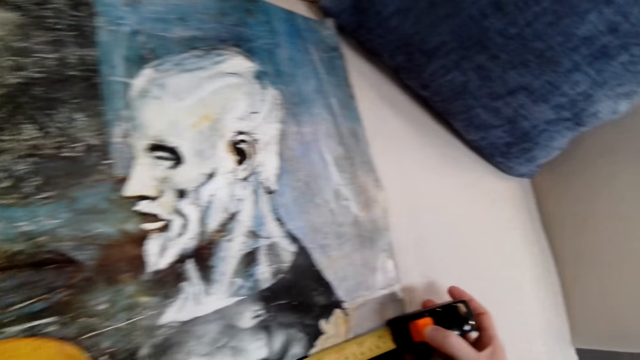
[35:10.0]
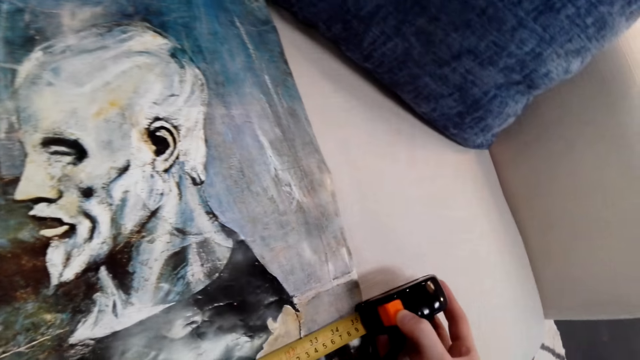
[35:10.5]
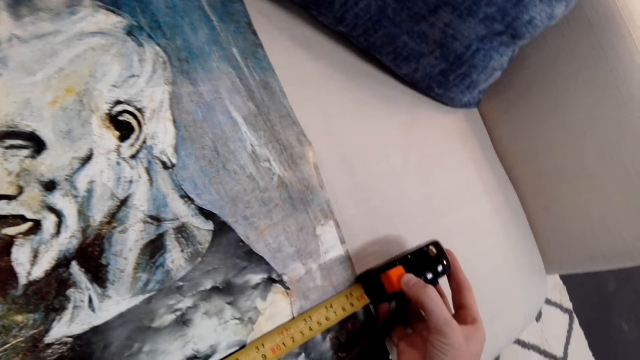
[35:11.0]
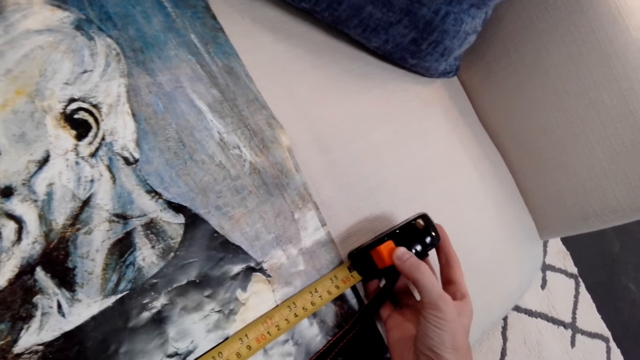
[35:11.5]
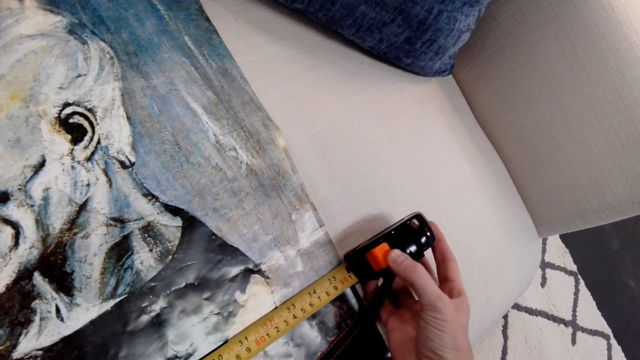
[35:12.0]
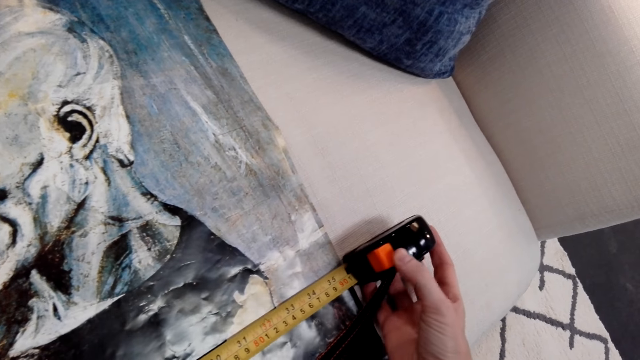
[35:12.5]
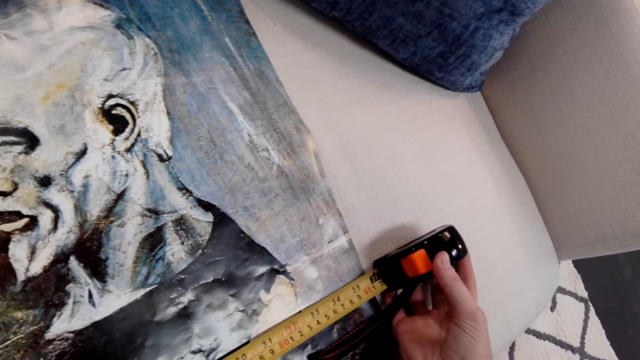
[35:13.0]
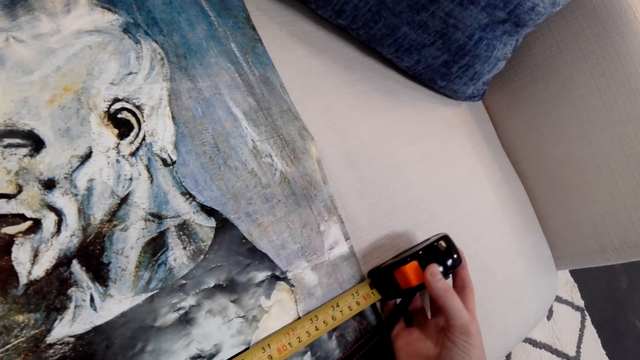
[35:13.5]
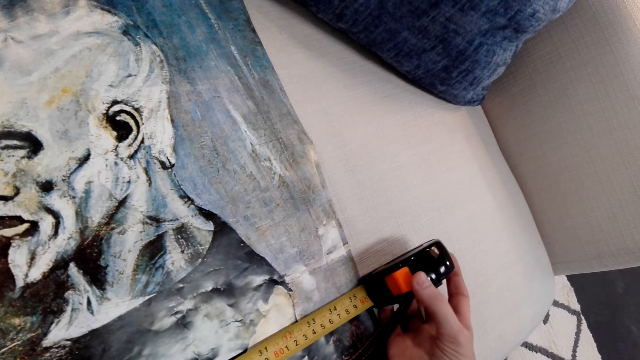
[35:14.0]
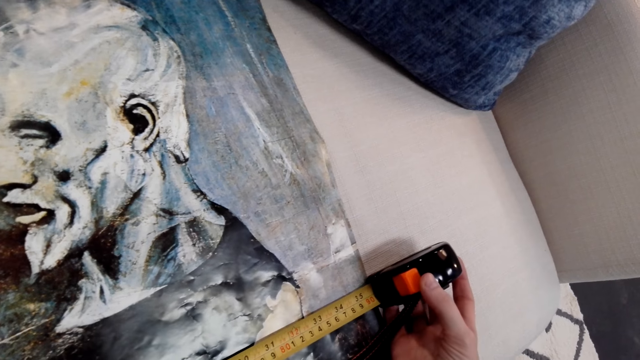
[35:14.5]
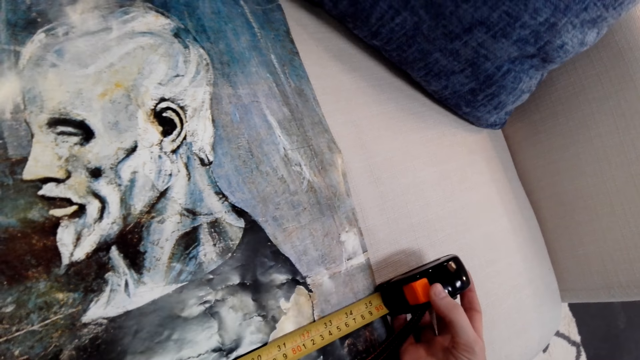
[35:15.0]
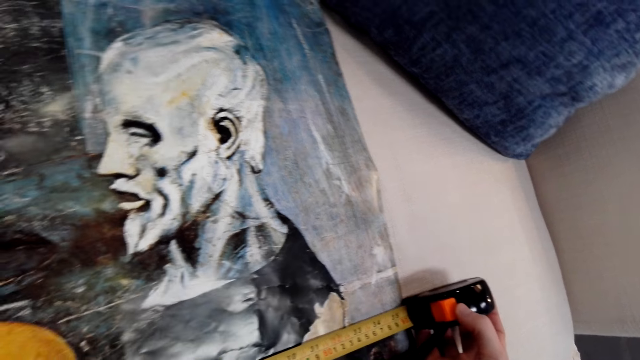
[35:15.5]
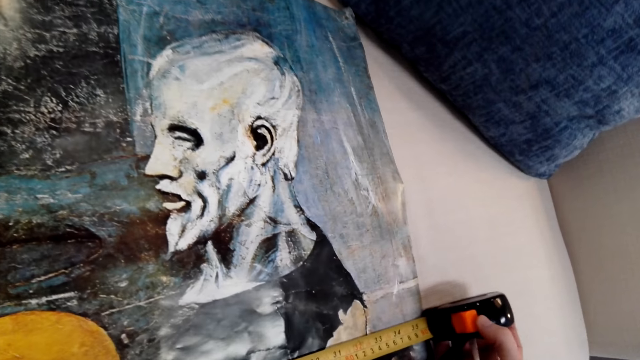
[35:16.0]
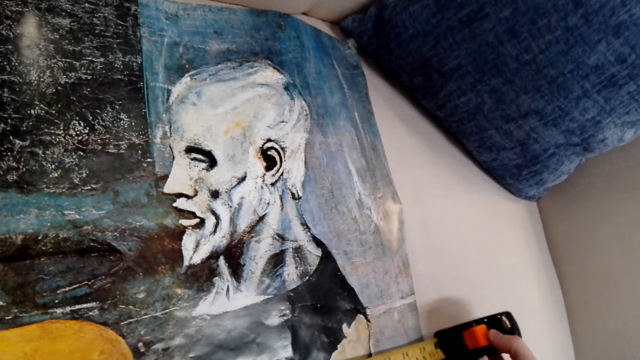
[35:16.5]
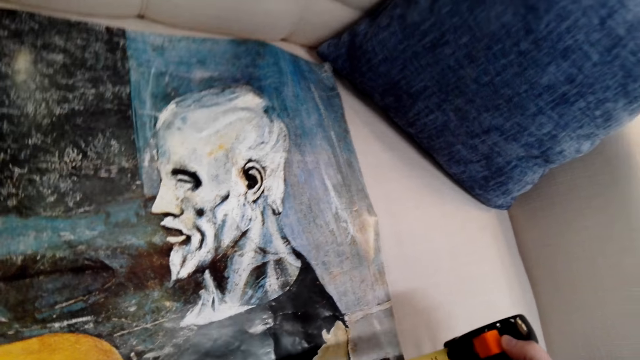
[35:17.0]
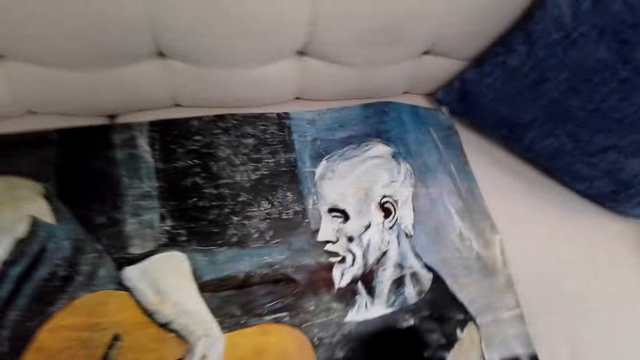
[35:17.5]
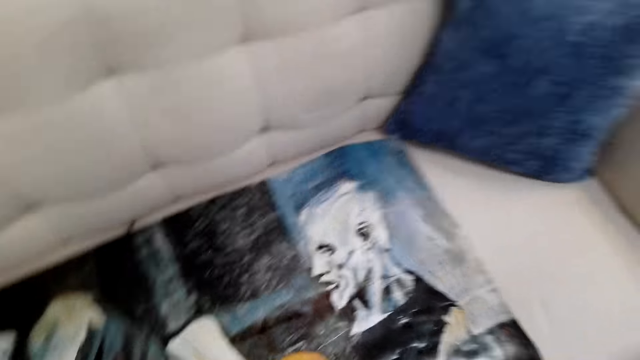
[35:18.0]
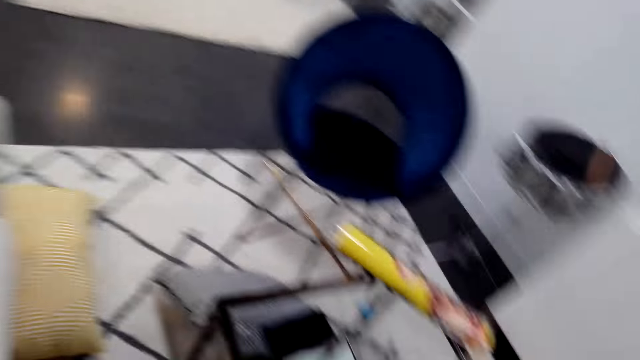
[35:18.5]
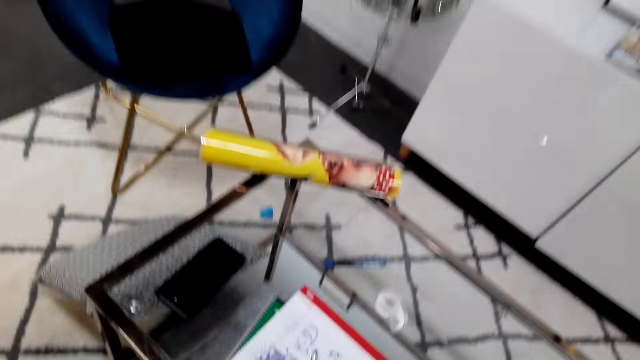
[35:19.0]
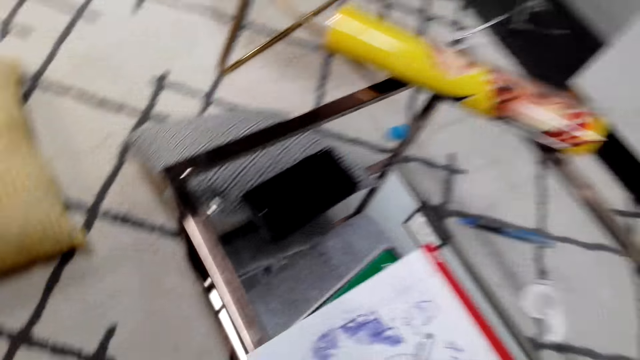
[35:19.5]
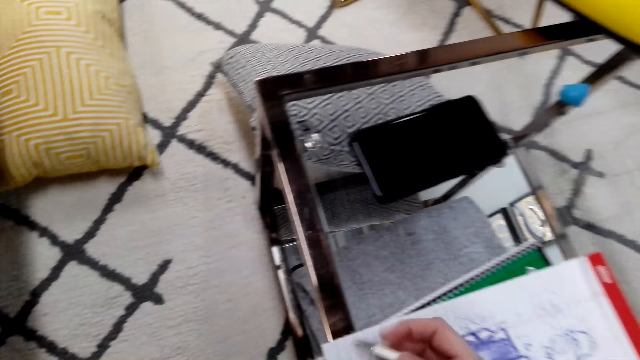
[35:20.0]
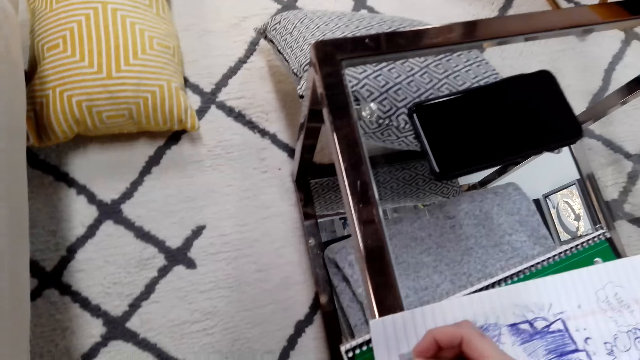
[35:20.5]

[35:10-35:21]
The camera wearer moves around. They look around.

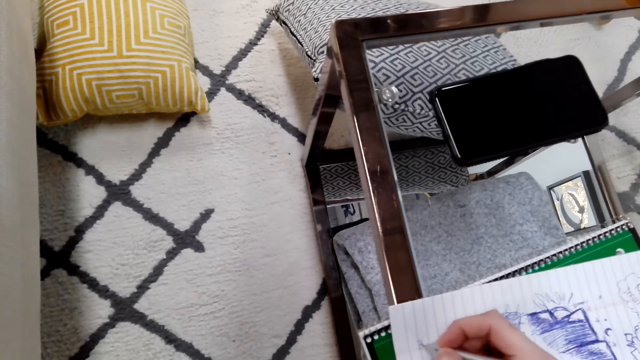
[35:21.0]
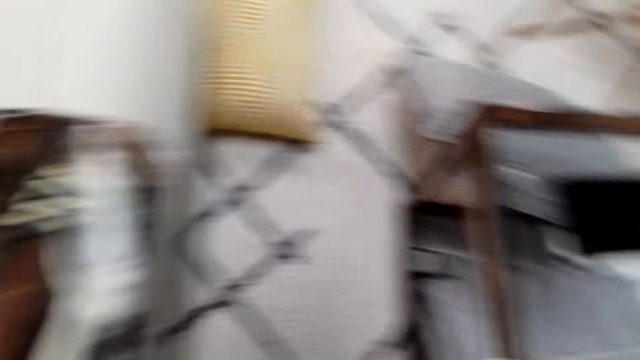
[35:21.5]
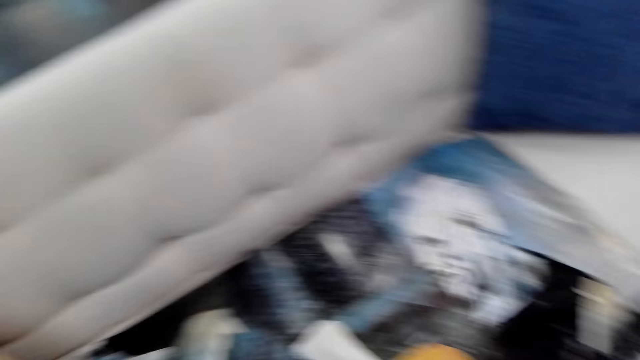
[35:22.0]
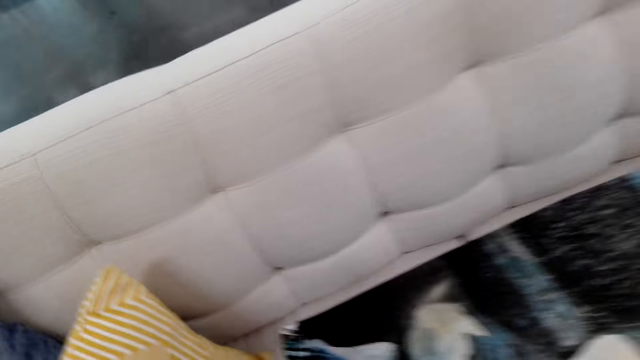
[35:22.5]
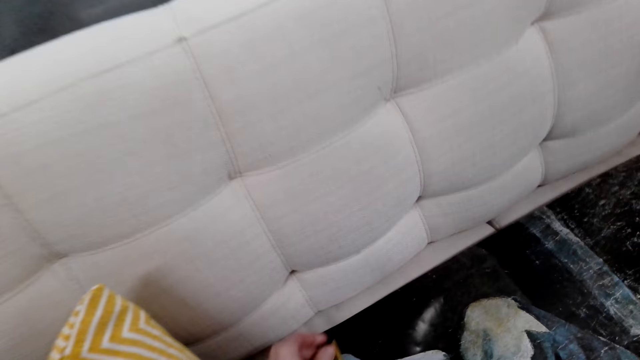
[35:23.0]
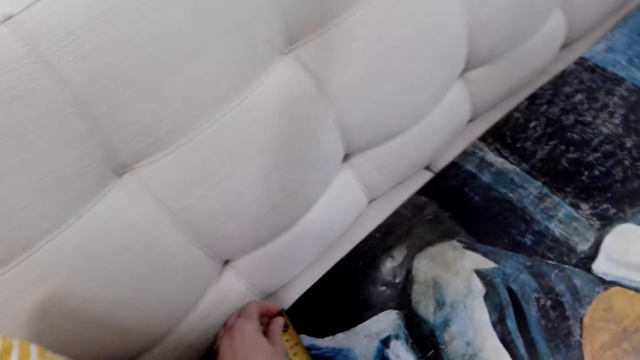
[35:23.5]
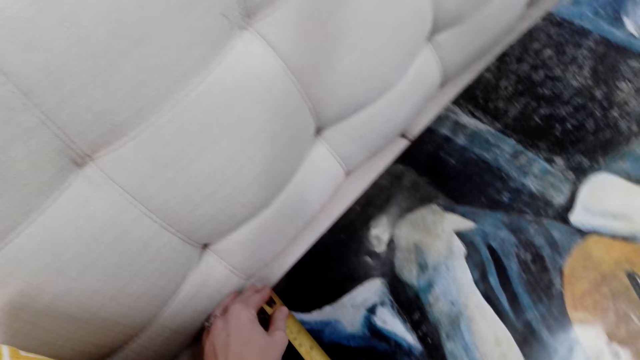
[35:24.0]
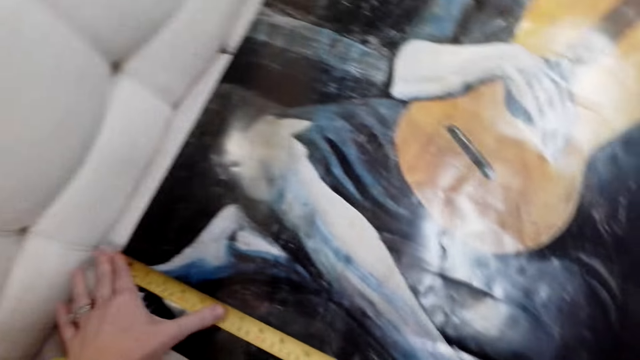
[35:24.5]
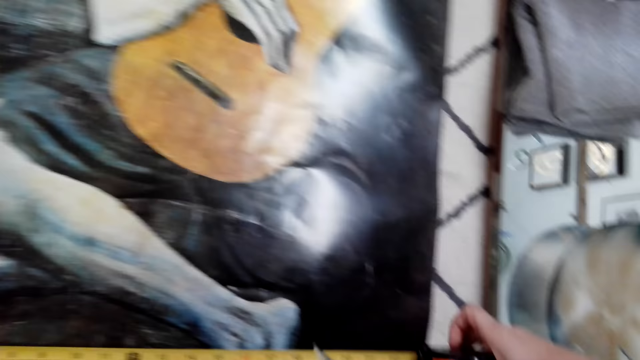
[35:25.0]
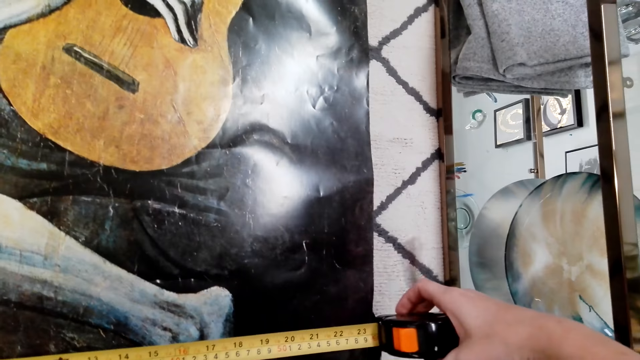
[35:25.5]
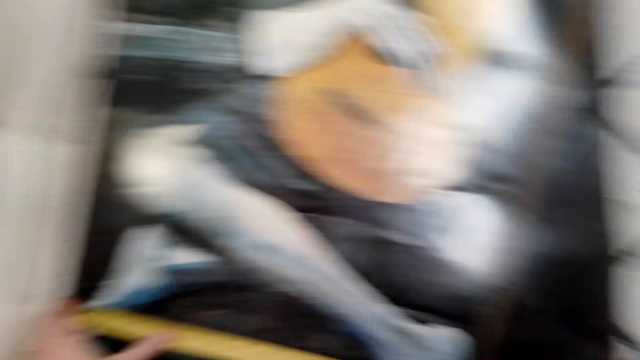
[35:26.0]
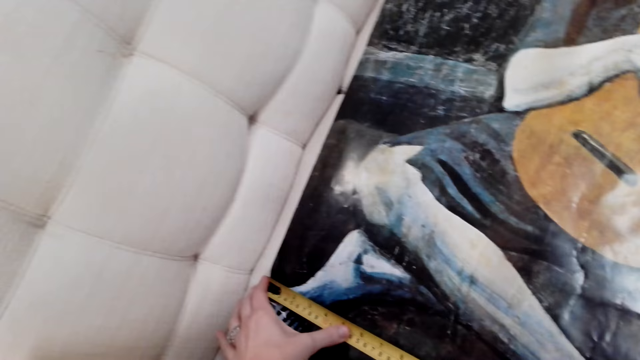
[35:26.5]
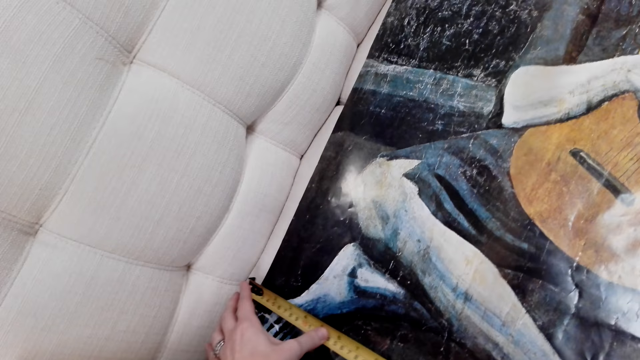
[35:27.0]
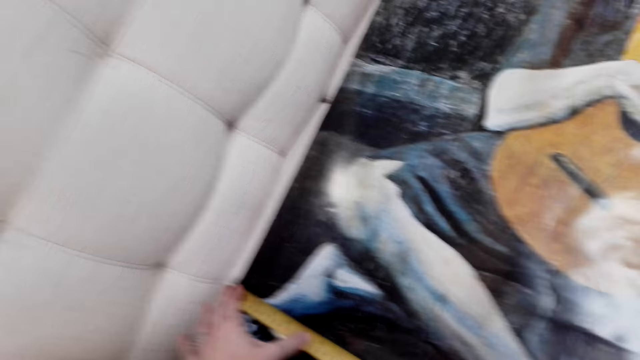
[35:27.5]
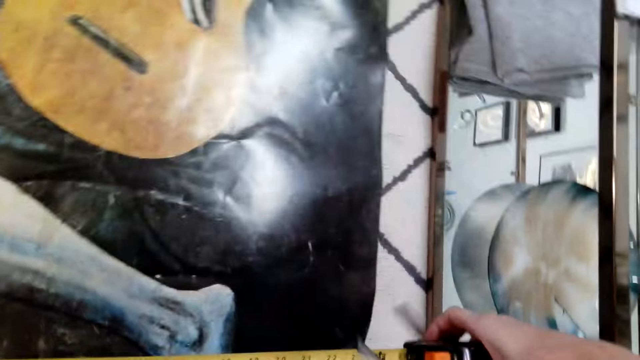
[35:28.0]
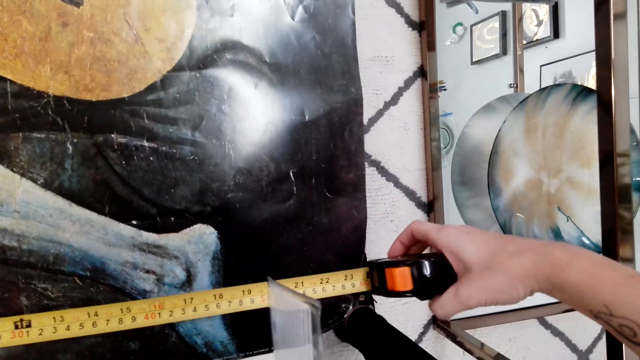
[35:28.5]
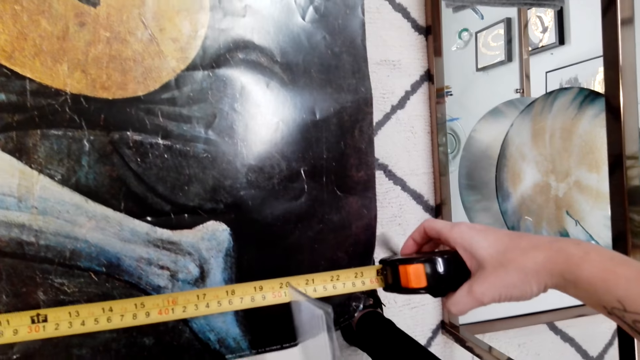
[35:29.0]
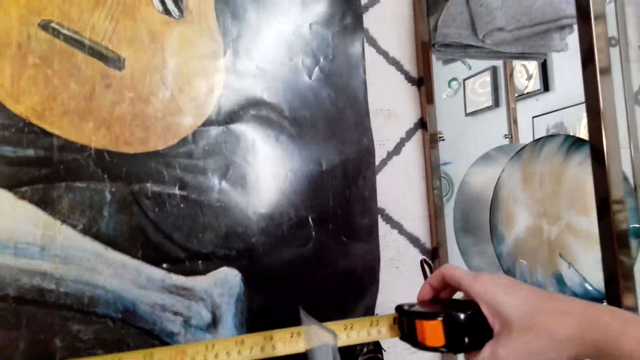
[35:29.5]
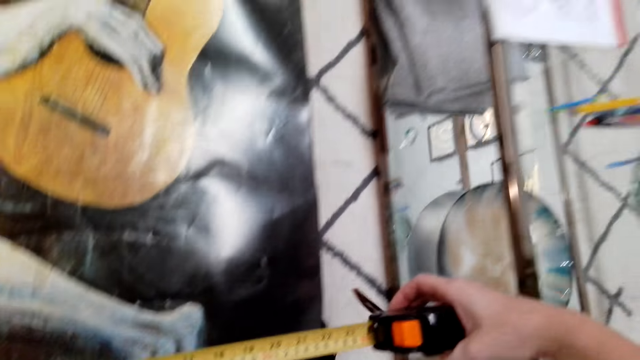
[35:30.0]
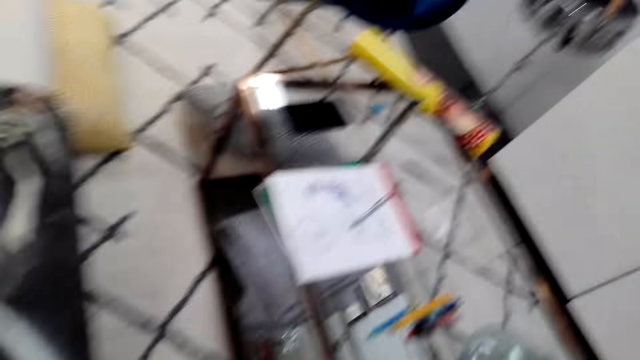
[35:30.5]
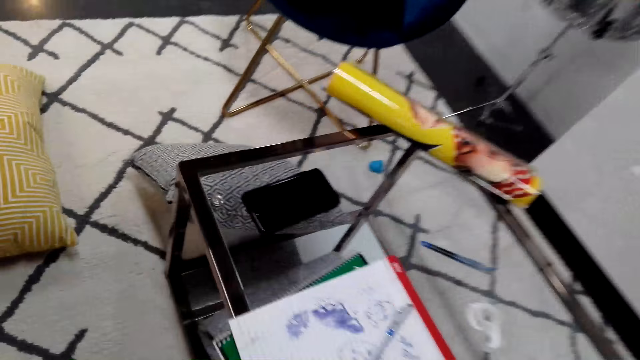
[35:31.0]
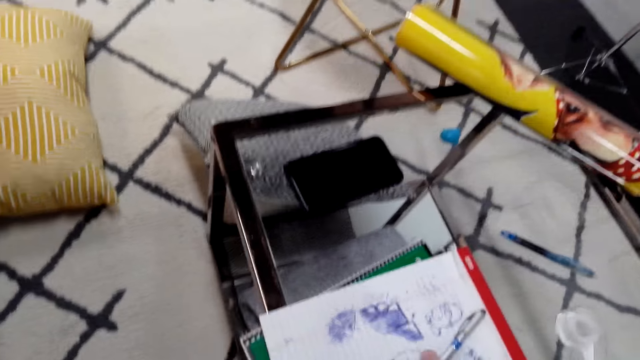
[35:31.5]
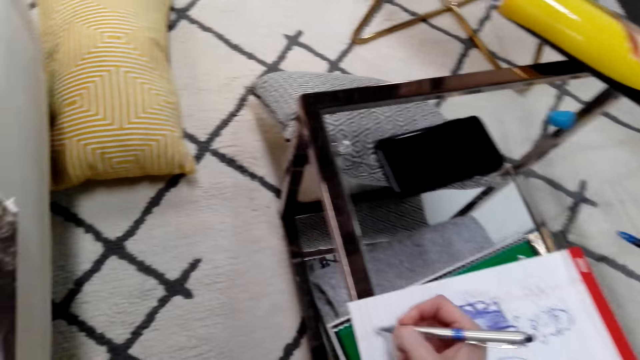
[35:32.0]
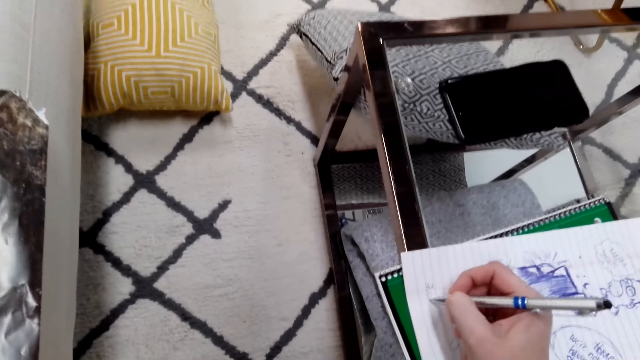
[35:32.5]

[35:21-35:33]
The camera wearer writes on a book with a pen. They move around. They measure the canvas with a tape measure. They move around. They look around. They pick the pen on the book.
